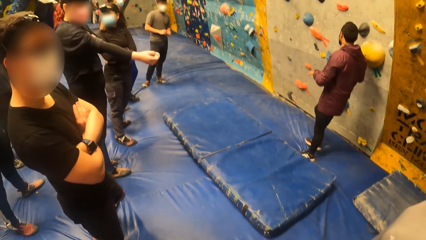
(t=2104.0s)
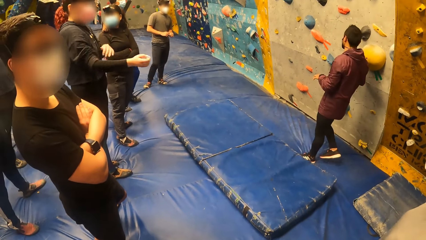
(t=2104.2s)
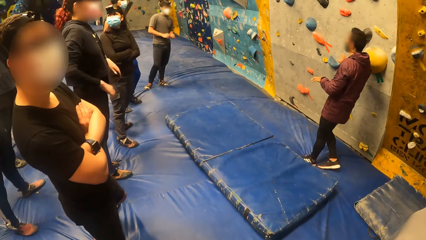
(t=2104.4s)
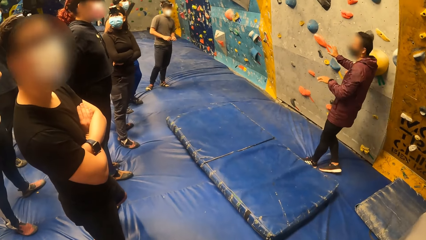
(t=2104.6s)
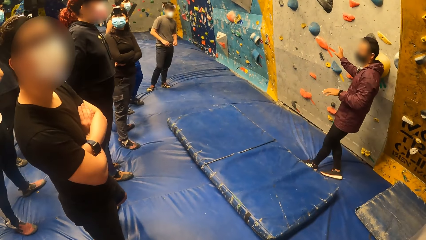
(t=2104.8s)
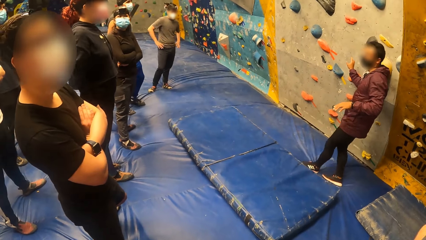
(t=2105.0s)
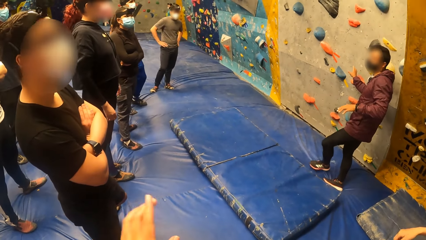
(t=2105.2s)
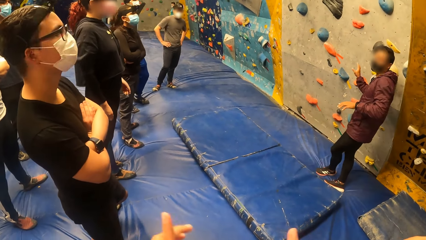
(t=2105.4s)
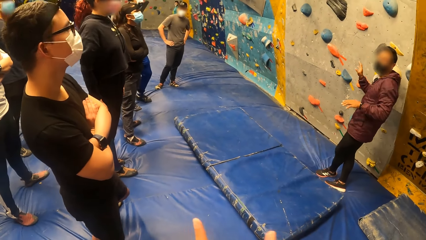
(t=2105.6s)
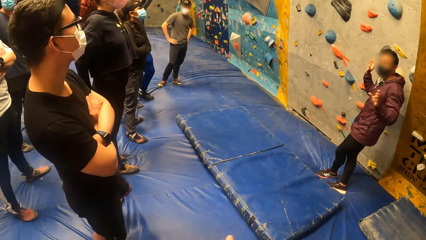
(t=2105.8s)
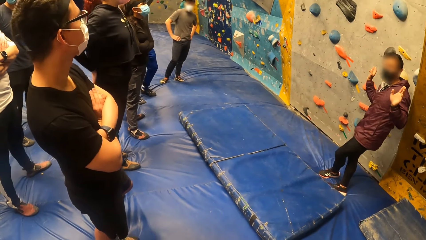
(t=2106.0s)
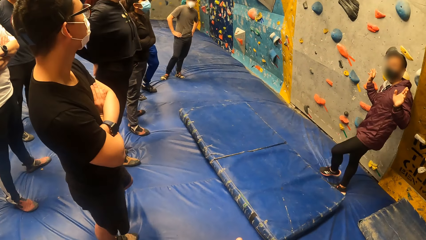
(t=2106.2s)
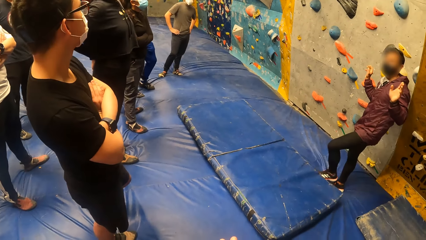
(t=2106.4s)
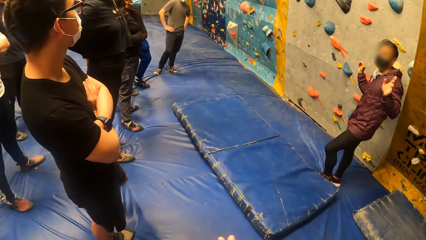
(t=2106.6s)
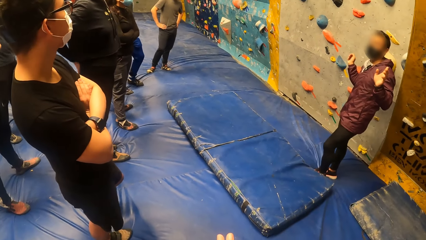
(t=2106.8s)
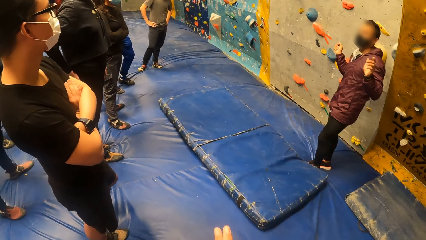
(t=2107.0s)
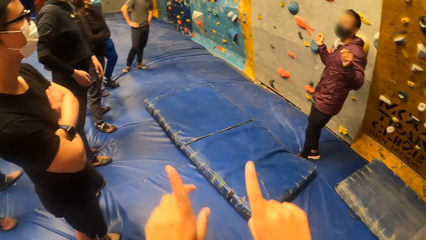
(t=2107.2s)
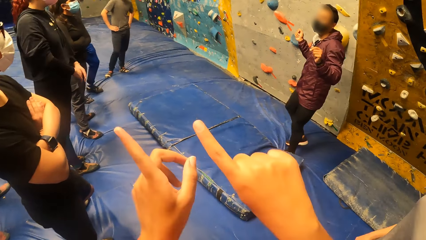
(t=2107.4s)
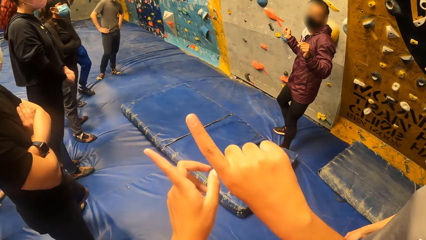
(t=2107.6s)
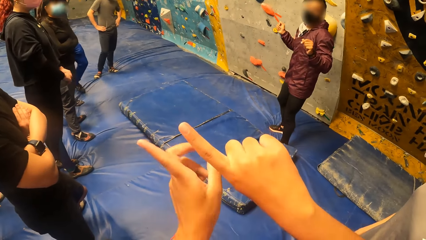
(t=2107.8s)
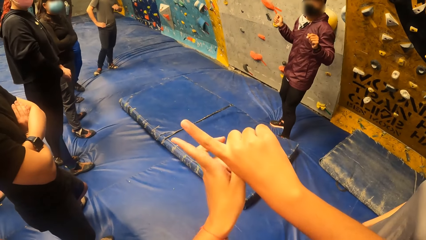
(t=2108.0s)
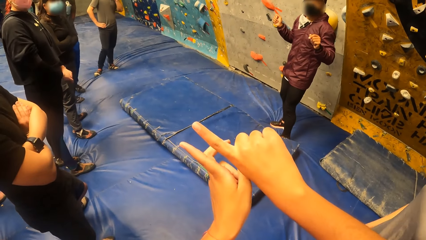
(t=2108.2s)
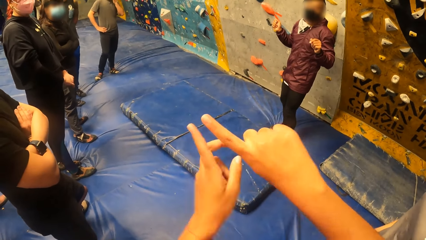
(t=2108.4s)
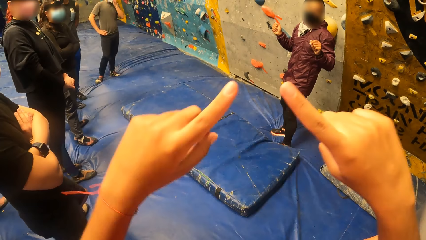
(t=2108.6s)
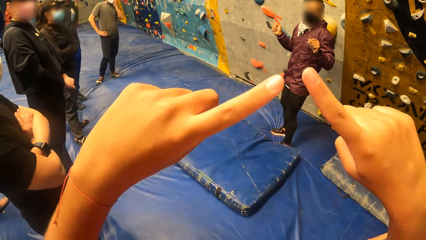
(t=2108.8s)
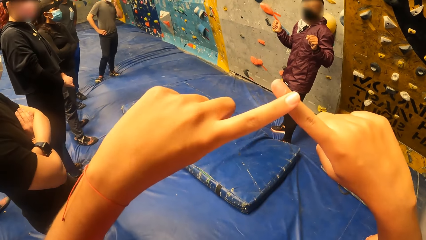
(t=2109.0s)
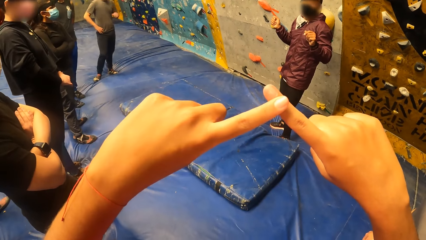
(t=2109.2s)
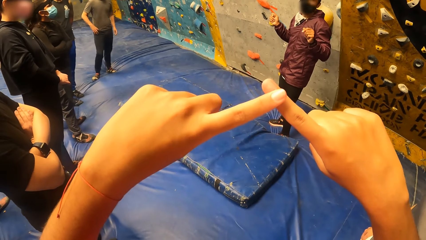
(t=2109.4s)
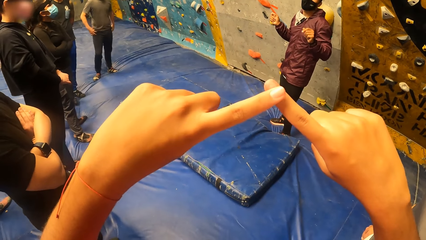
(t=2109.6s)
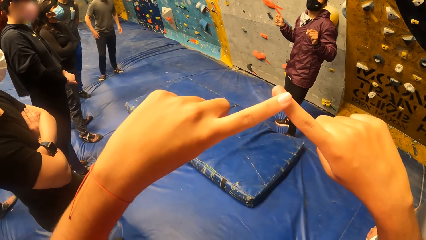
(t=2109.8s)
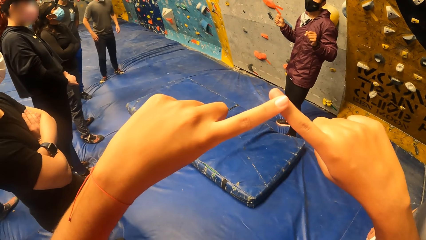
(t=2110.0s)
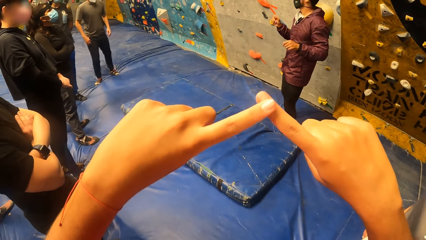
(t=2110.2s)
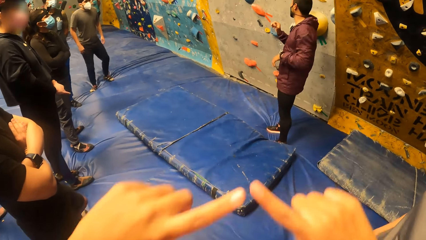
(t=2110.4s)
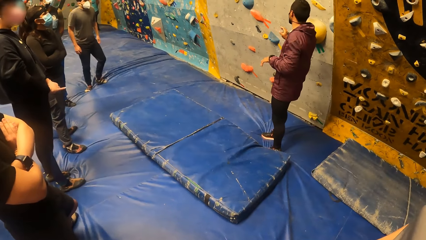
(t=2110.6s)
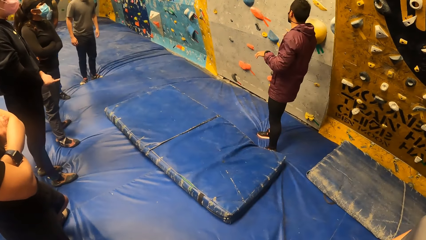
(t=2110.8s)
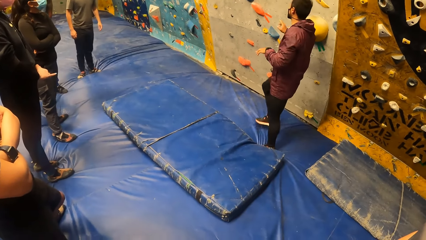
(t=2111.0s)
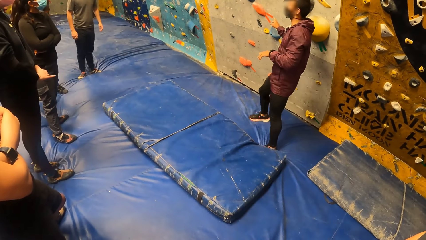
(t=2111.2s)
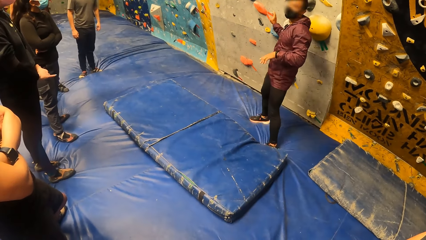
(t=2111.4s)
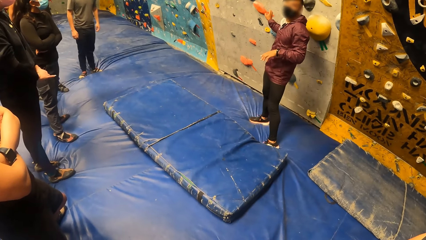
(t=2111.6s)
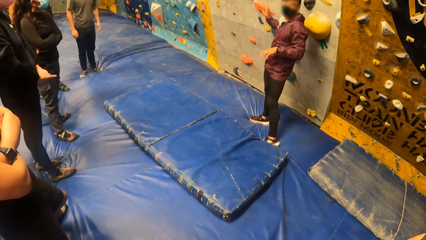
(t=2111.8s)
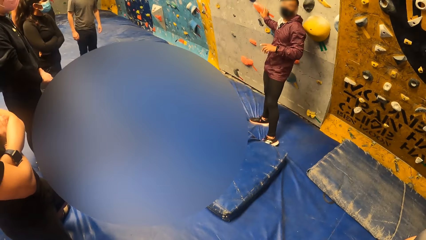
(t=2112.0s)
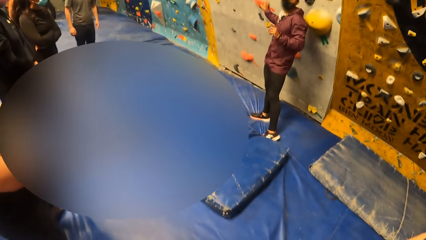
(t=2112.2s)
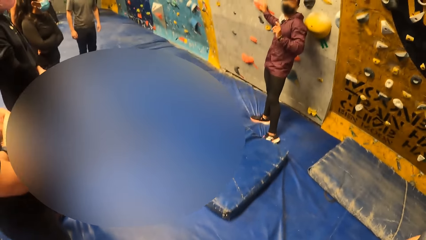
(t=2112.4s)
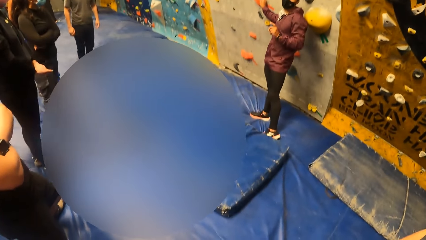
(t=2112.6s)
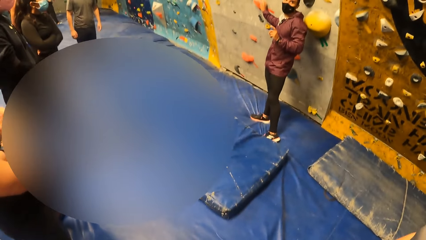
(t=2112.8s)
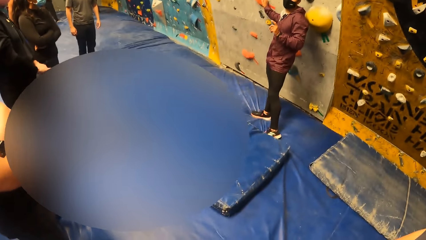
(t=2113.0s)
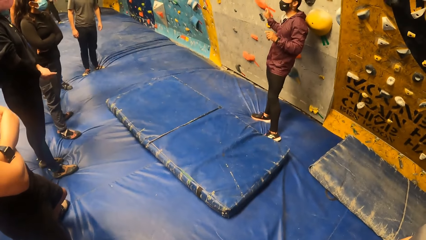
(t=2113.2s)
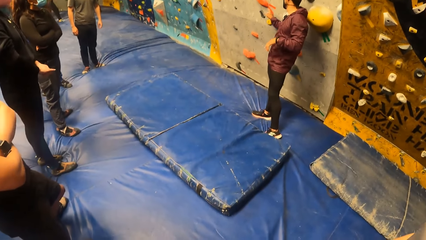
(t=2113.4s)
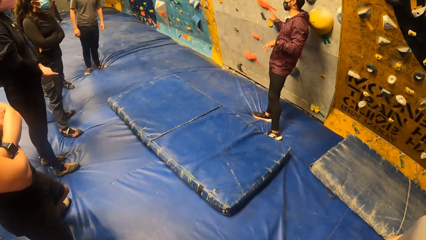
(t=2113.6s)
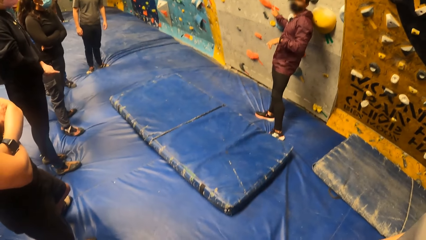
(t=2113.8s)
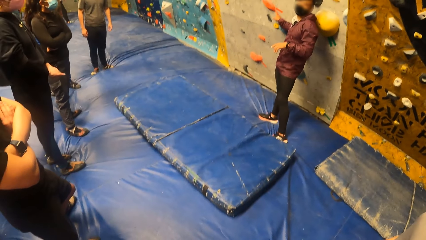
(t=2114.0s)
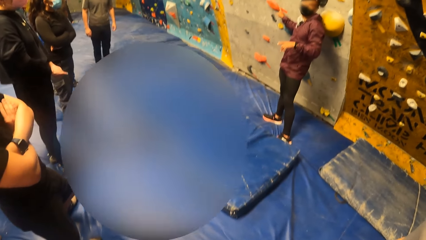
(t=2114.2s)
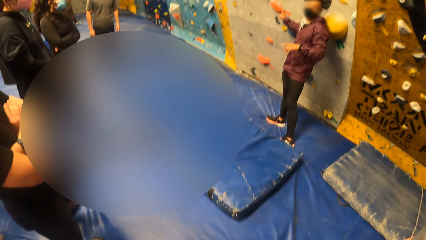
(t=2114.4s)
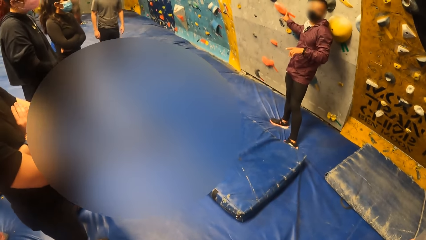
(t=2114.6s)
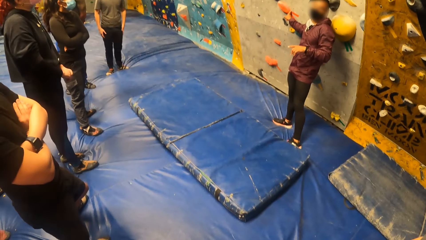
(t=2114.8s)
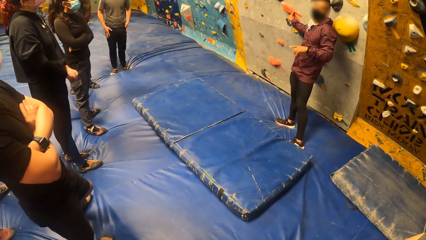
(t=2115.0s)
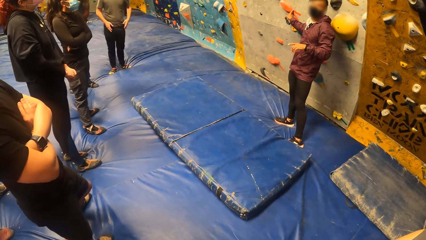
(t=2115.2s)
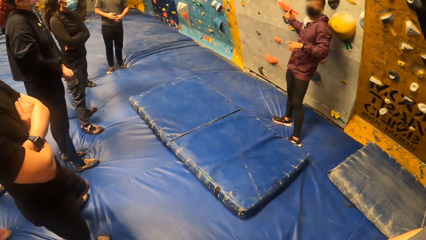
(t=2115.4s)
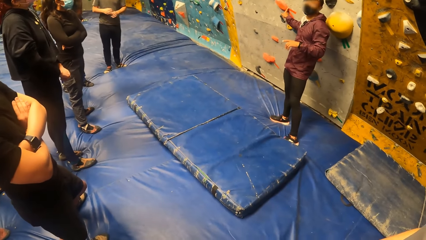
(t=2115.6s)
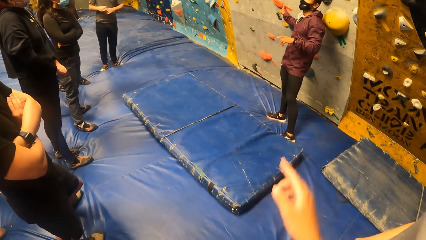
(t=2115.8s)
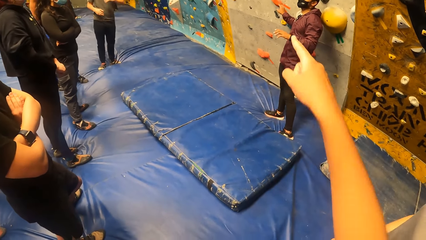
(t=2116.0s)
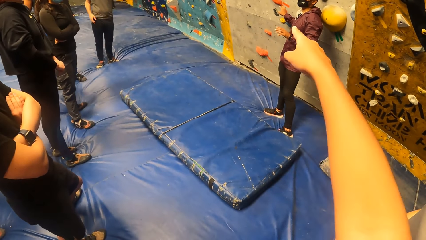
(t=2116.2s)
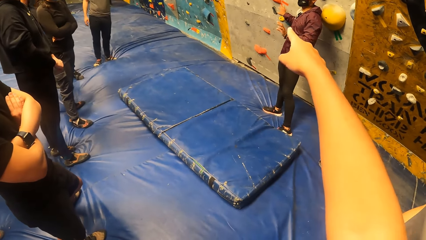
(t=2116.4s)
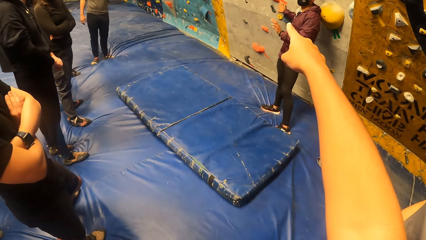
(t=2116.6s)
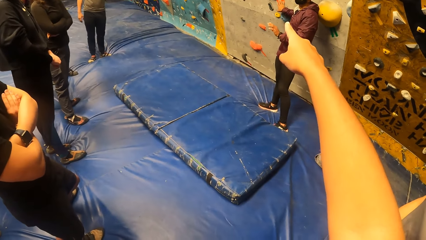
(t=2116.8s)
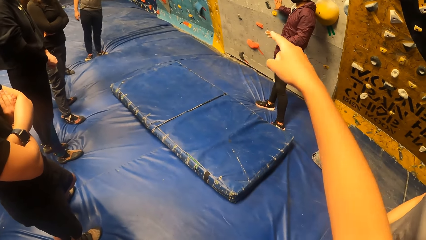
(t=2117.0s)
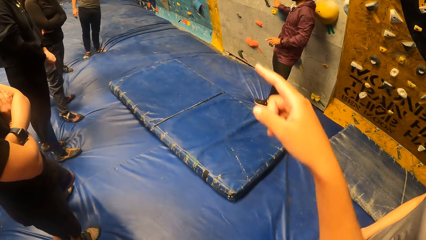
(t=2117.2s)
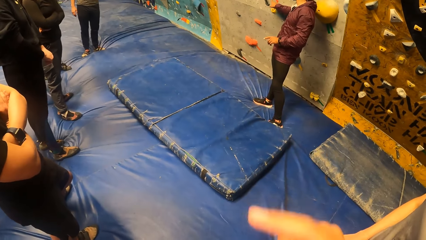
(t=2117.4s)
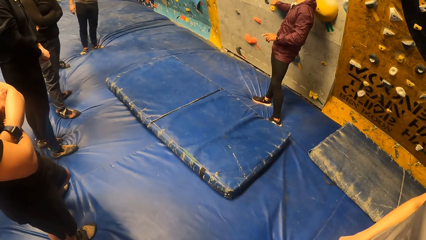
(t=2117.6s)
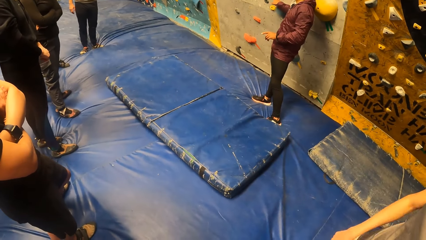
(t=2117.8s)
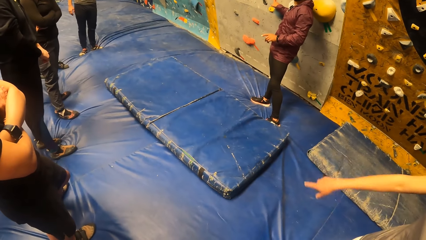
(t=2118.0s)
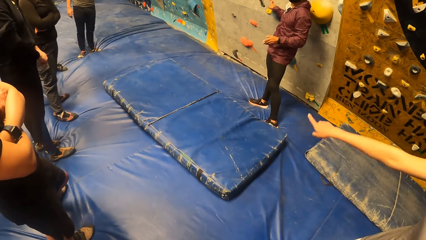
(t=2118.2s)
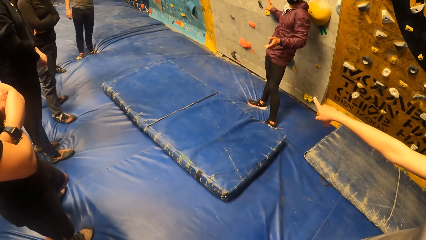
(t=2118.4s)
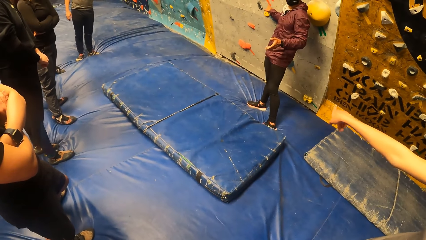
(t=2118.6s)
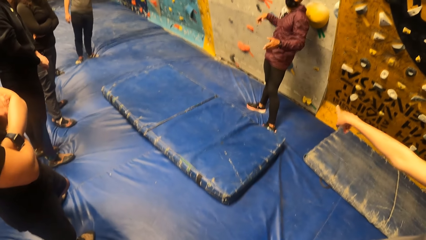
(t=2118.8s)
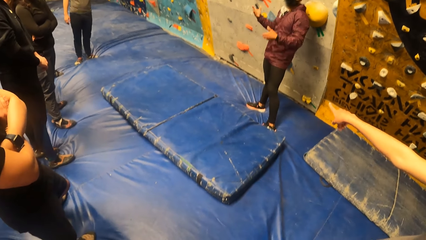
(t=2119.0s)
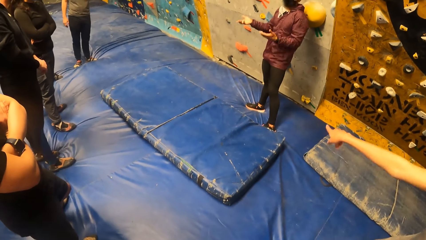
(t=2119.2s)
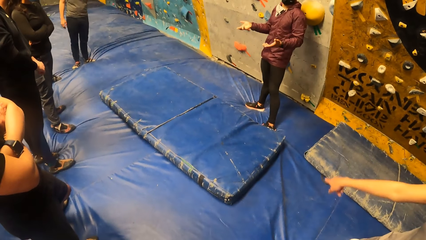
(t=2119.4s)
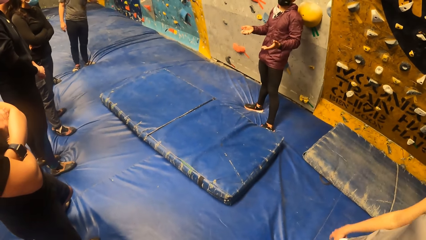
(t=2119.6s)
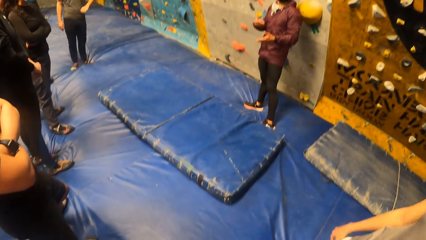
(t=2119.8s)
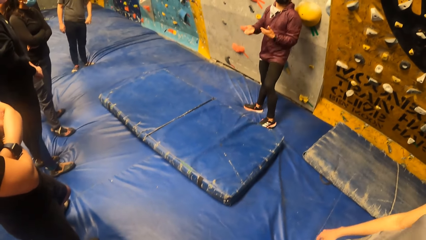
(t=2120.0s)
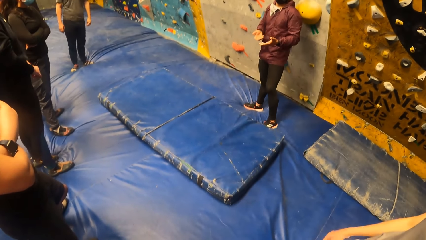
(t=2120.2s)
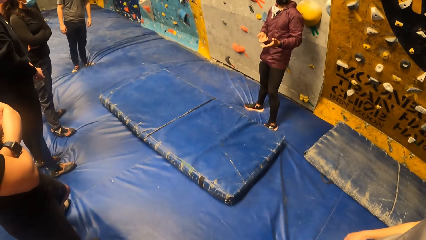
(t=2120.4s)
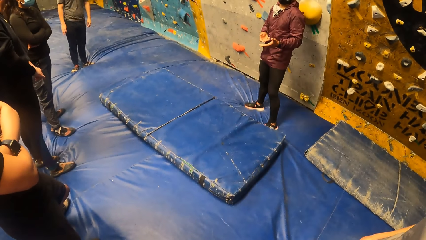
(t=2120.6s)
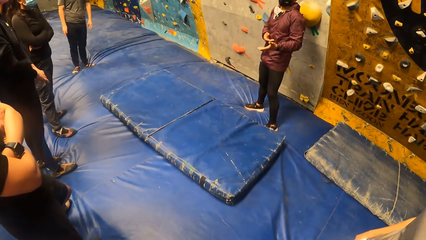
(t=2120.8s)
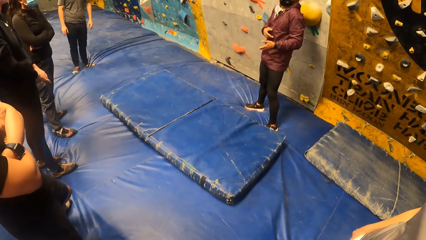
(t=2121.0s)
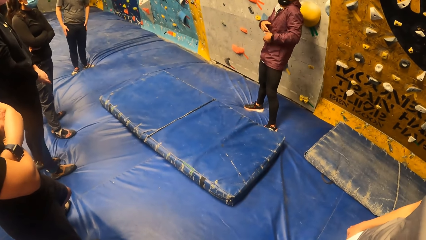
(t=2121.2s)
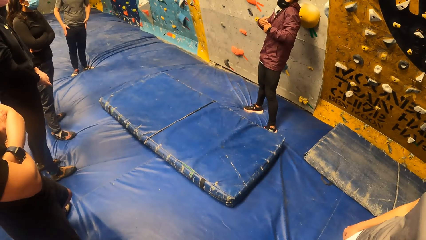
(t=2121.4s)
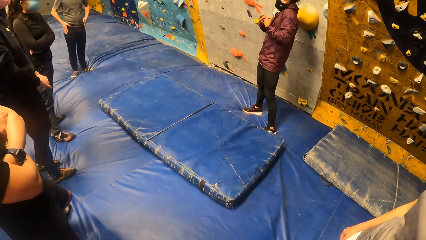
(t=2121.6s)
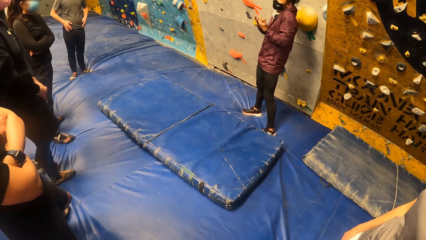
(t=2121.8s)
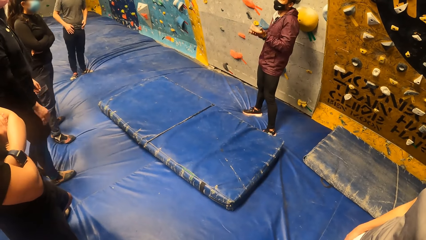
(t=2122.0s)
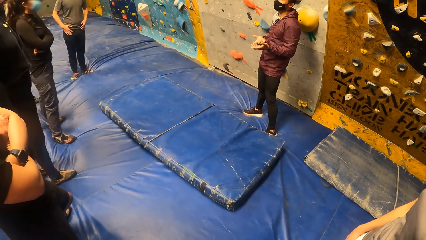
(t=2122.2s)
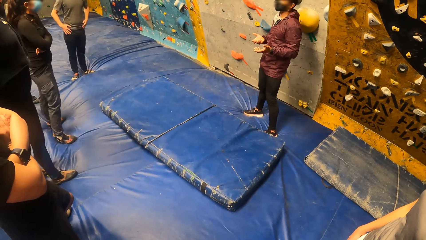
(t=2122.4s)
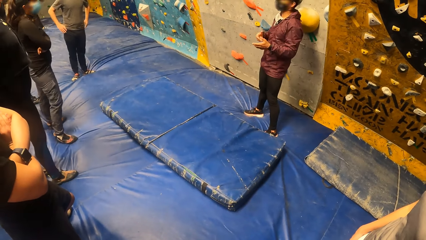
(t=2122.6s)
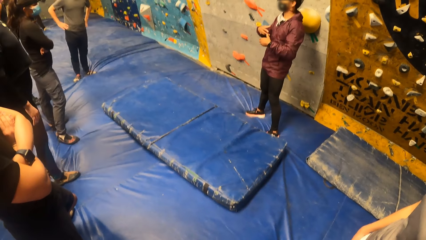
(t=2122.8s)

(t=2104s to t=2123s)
The camera wearer moves her hands and looks around. She stretches her right index and left index. She points fingers. She moves her hands. She places her left index on her right index. She moves her hands and looks around. The man interacts with the people at the climbing center. The man touches a bouldering rock on the wall with his right index. The camera wearer points towards the bouldering rock on the wall with her right index. The man removes his right index from the bouldering rock on the wall. The camera wearer drops her right hand. She moves her hand and looks around. The man interacts with the people at the climbing center.
